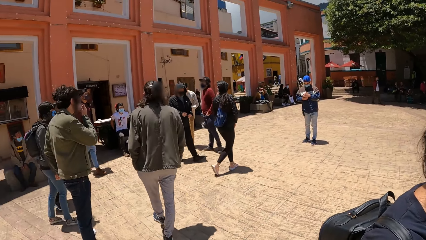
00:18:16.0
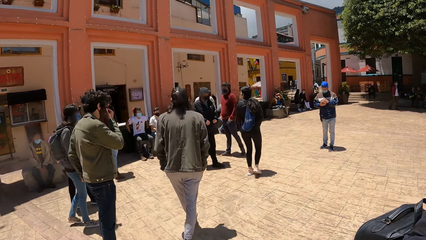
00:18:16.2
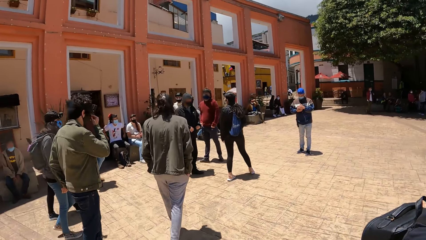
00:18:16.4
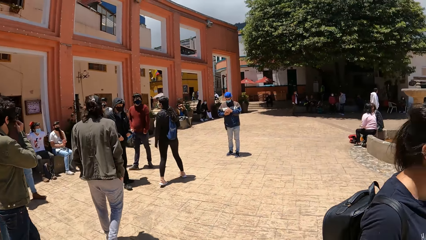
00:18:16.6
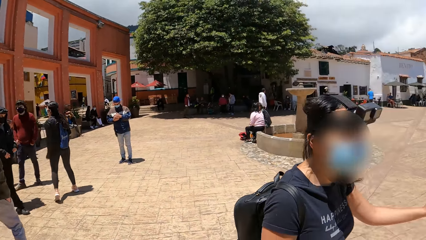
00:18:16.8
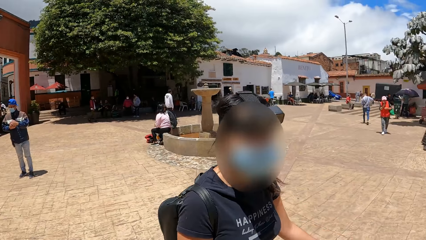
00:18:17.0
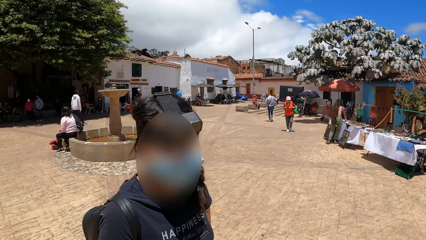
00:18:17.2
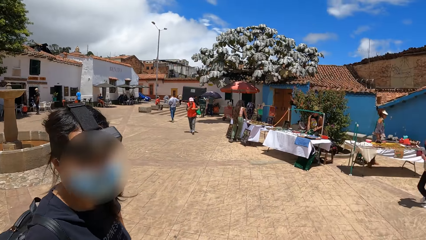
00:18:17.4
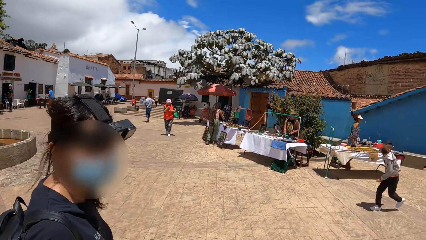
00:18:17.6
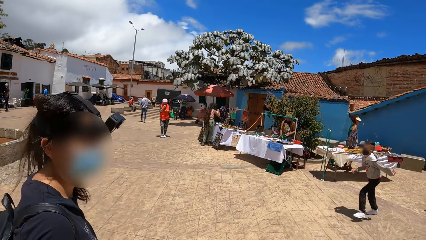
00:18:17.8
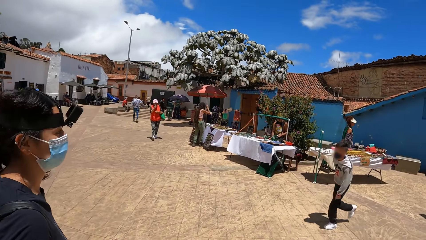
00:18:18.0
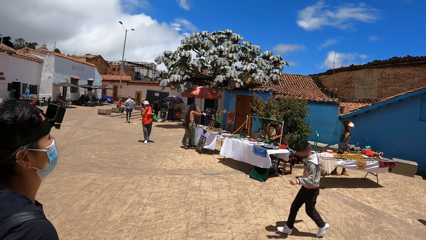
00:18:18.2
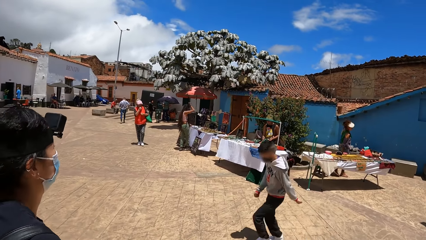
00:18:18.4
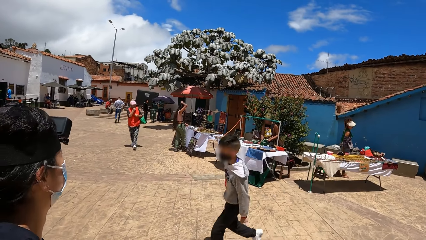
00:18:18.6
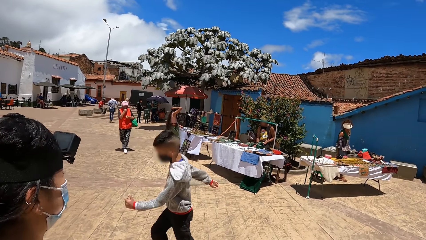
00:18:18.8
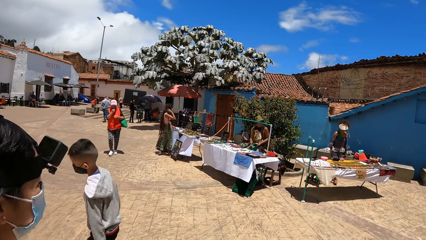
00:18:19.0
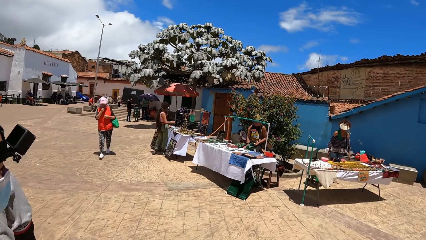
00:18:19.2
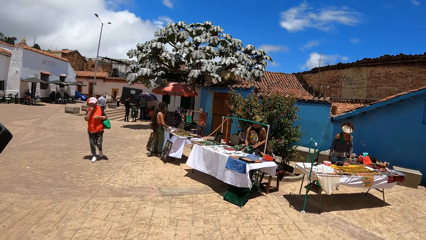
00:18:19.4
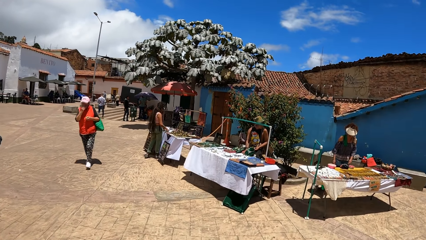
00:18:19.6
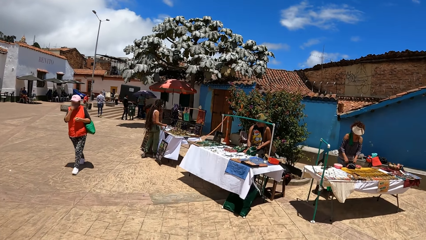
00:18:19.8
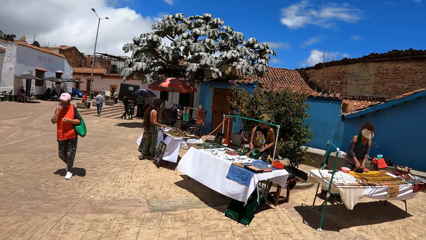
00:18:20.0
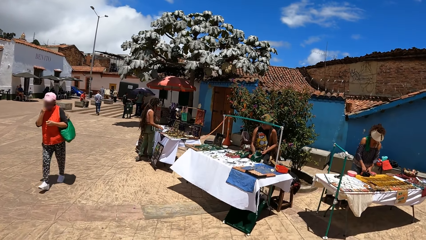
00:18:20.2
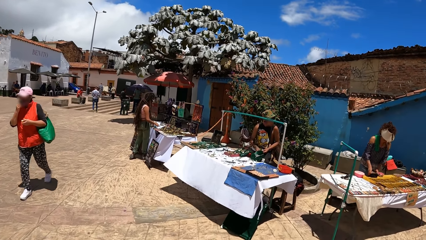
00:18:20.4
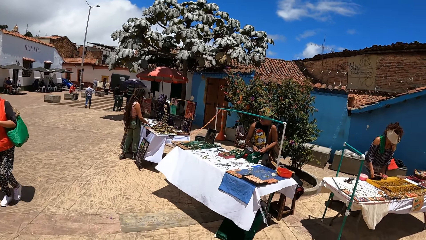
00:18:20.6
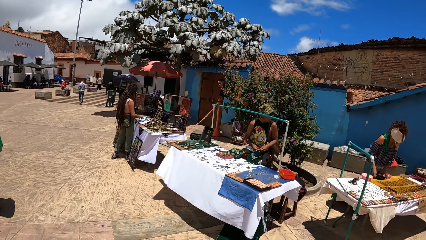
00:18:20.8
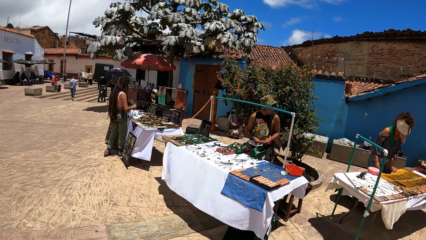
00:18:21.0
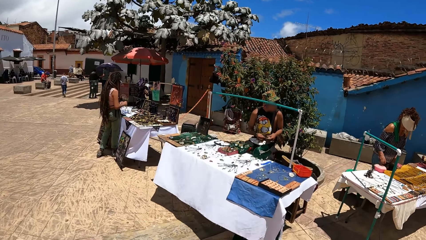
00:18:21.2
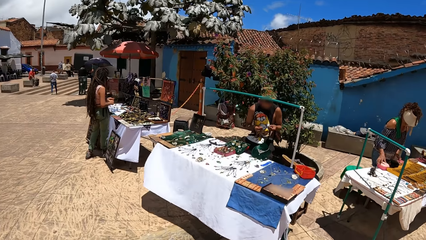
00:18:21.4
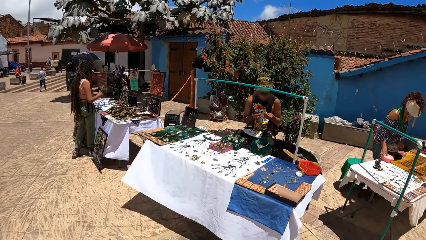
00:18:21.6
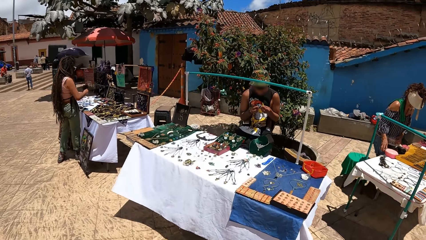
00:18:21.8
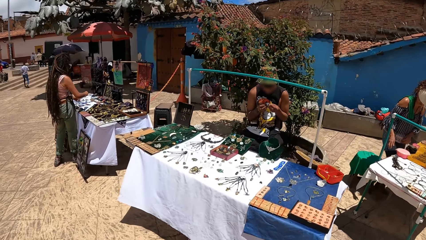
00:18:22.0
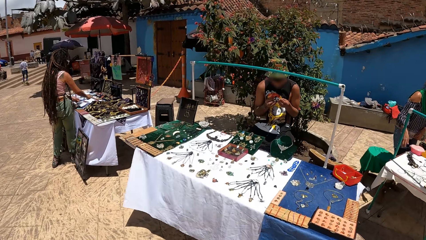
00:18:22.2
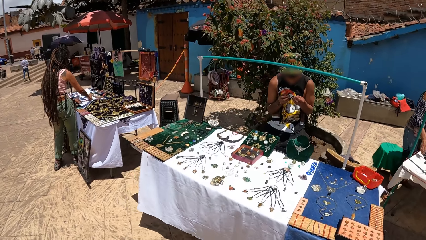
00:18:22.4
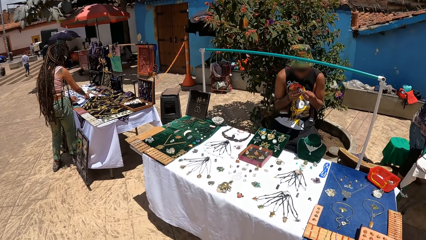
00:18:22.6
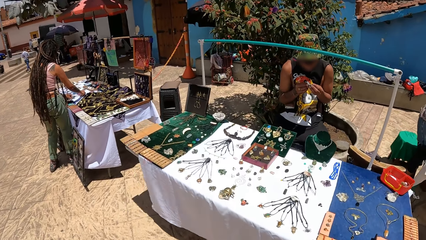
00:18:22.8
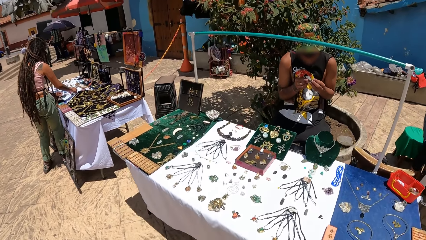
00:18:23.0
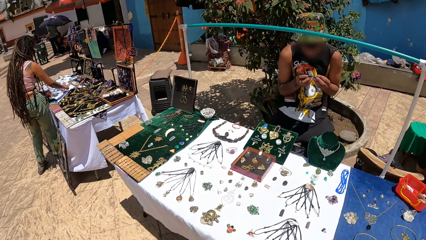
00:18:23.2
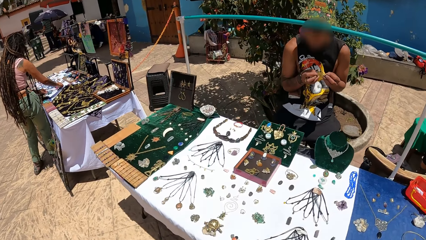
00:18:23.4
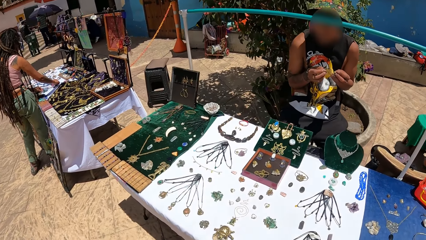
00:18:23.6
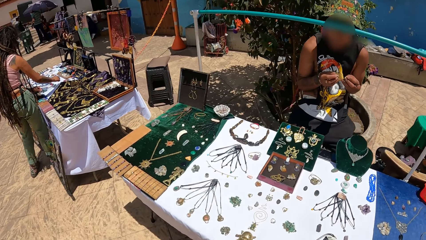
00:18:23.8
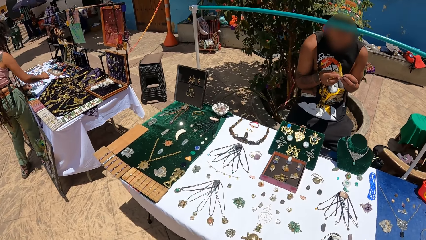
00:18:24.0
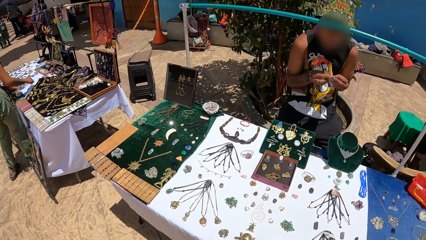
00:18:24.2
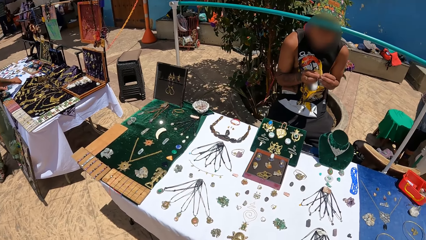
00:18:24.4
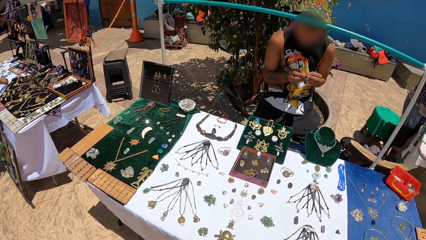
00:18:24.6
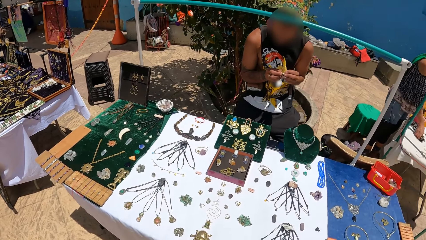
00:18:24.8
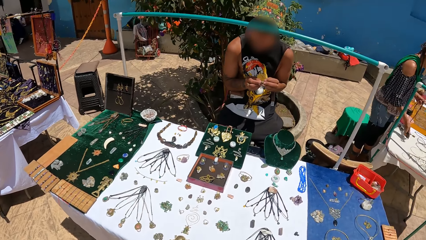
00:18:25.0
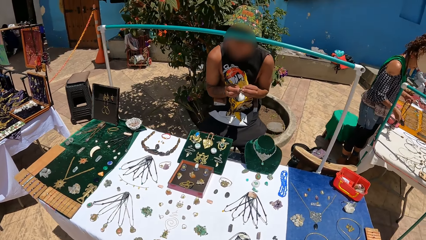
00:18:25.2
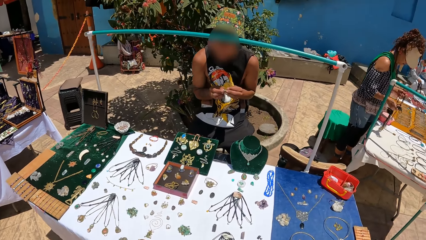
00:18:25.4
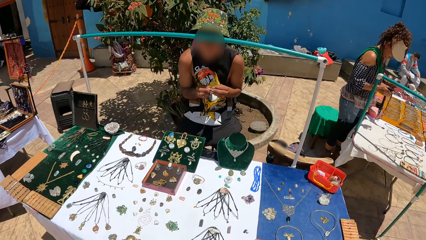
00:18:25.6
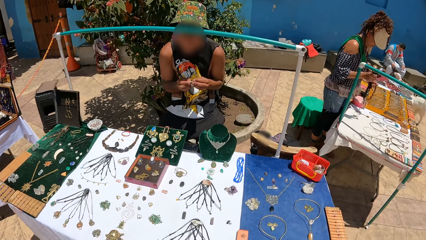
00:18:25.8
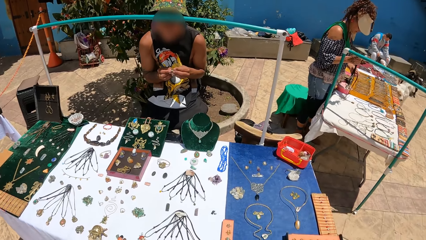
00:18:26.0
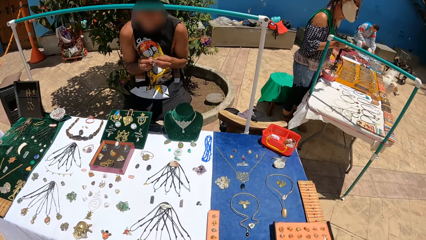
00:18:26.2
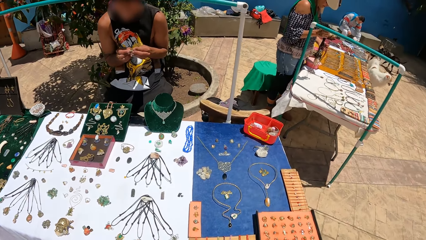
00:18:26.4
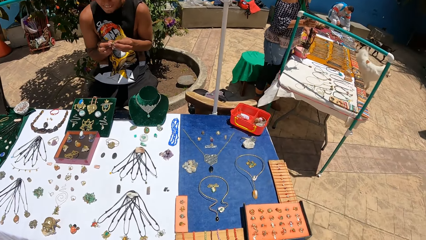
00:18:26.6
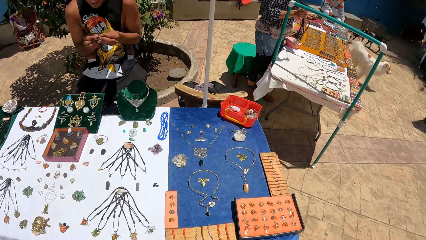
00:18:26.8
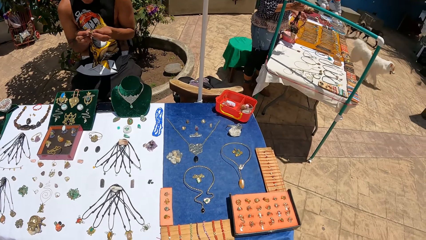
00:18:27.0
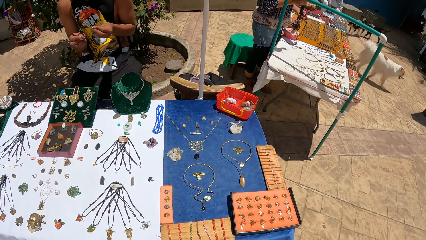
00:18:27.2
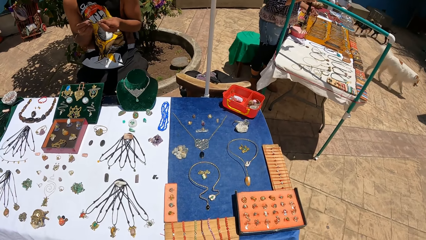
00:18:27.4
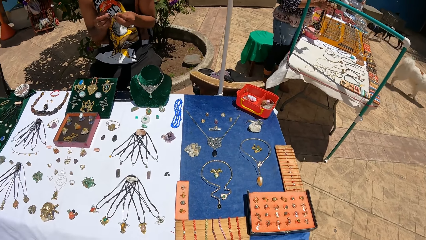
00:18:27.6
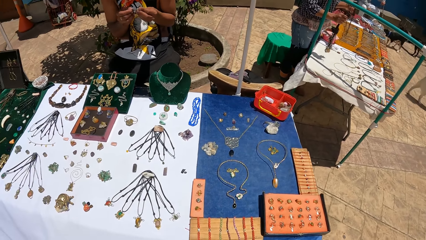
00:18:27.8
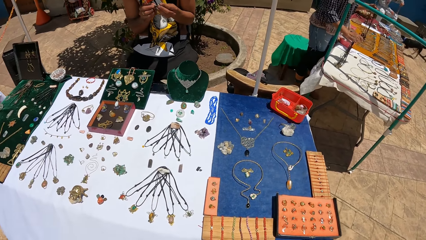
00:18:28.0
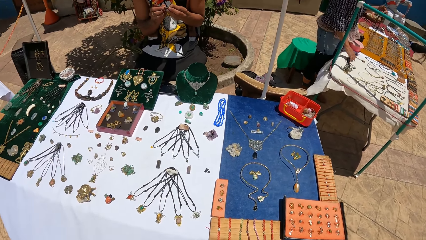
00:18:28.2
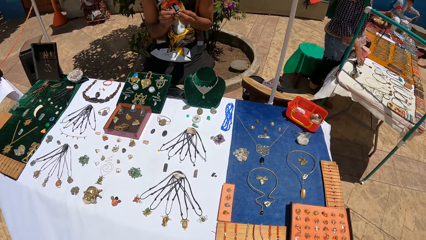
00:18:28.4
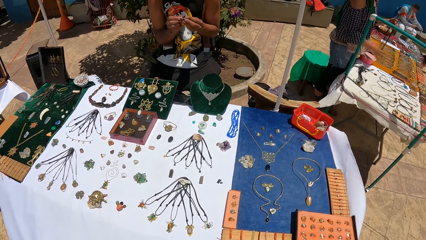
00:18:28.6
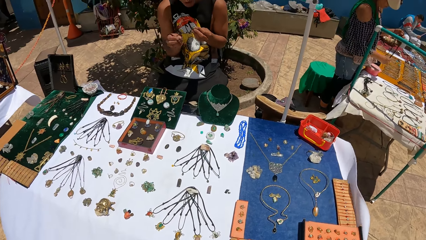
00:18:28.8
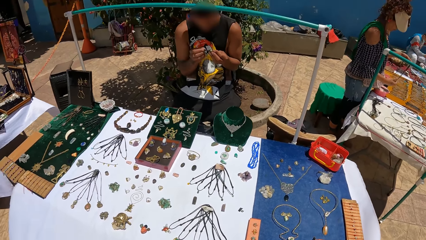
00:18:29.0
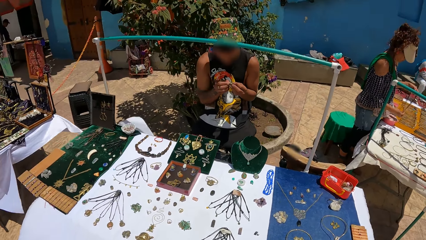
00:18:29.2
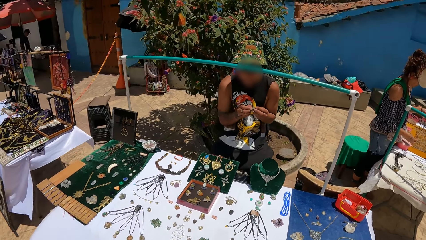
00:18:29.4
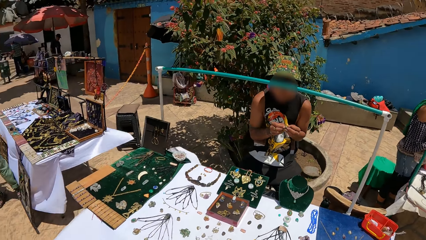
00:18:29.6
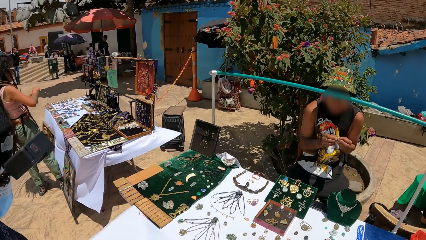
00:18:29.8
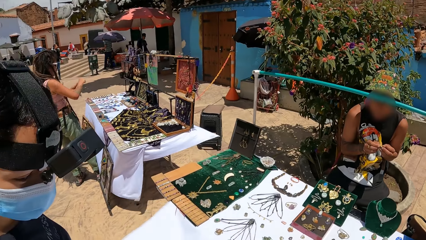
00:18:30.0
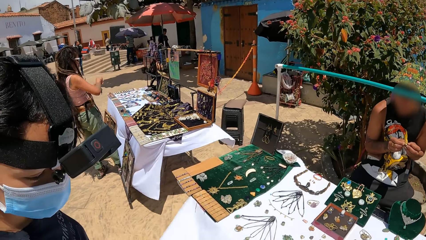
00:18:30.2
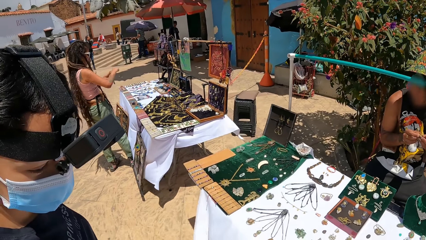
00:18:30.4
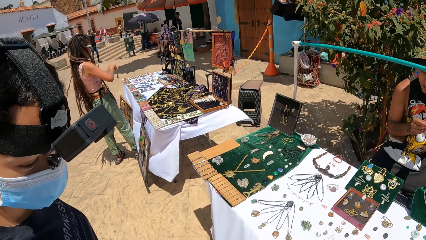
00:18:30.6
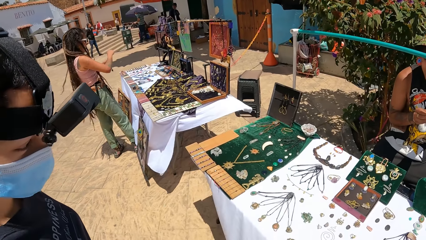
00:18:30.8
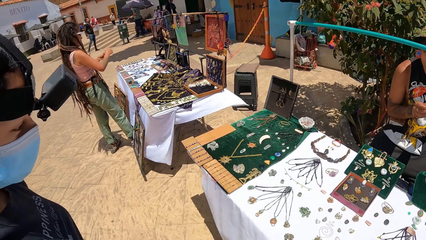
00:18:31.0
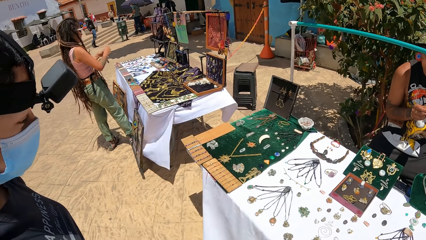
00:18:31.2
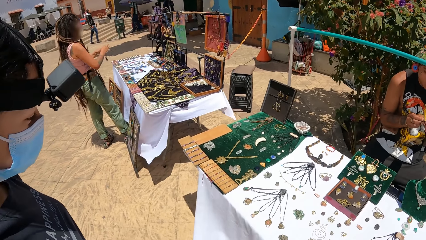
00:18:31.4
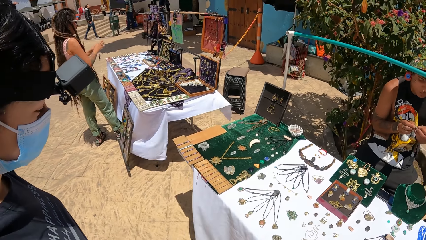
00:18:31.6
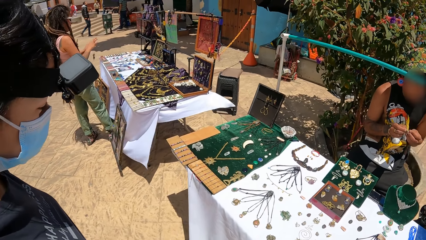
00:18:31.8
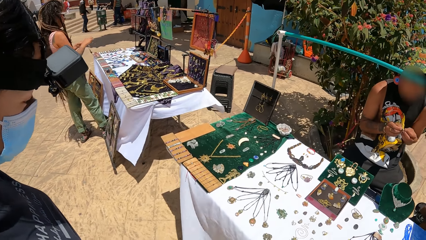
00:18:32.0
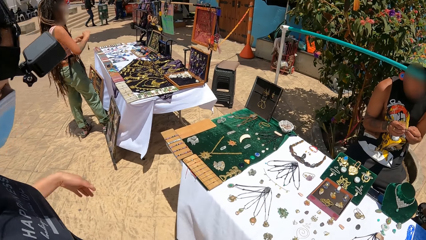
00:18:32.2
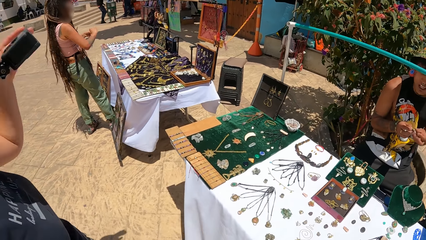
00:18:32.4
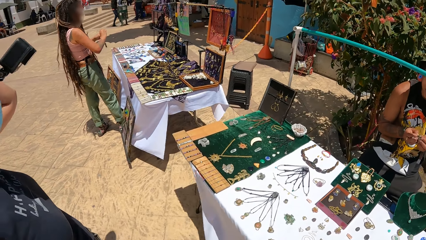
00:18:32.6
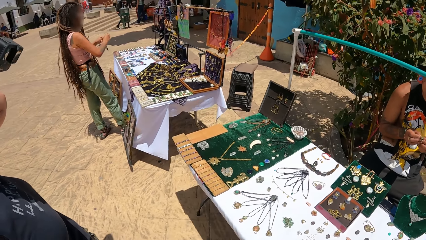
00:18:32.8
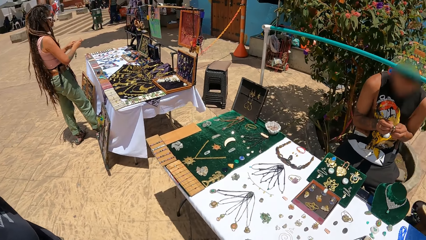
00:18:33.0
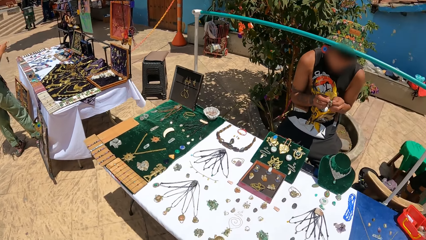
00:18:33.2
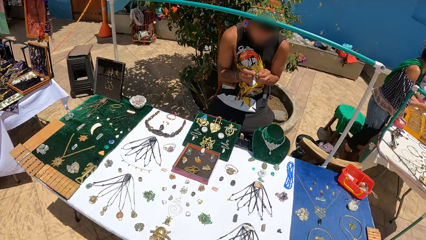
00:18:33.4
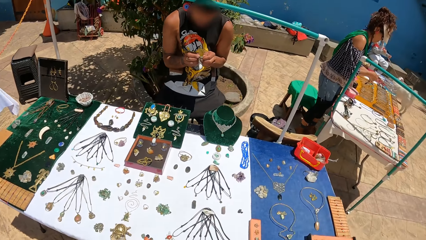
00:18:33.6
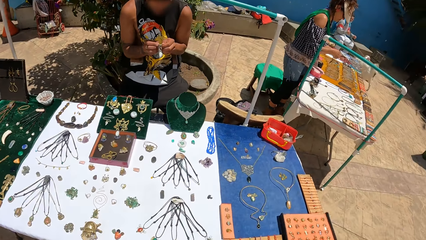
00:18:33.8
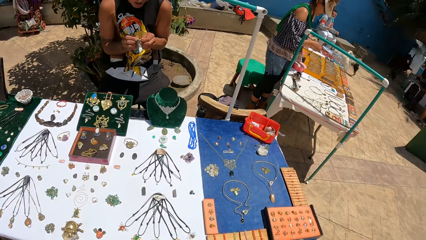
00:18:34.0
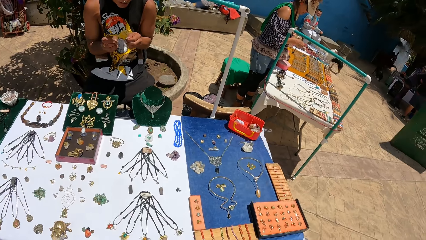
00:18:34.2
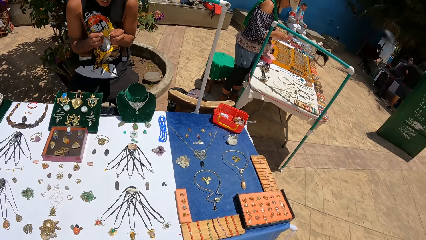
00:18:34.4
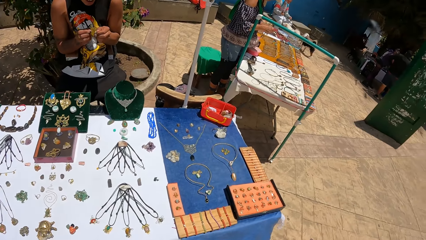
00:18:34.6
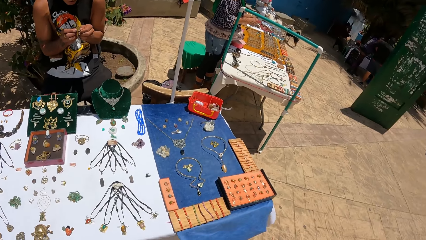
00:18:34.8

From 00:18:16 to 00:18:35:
The camera wearer walks alongside the woman towards a table of metal wares. They stand by the jewelry table. A man files the fingernails of his right hand with a file in his left hand. The camera wearer looks at the jewels. The woman places her left hand behind her head. The camera wearer looks around.
